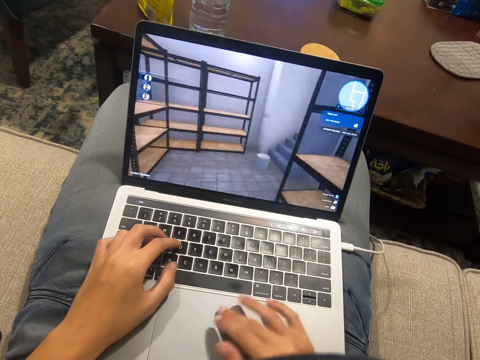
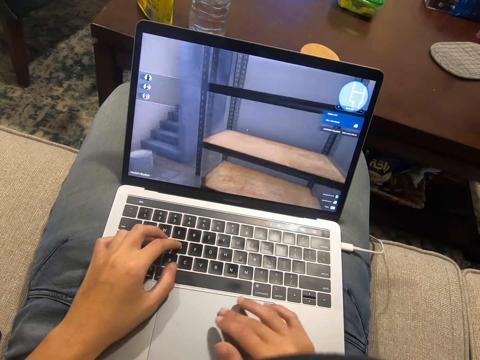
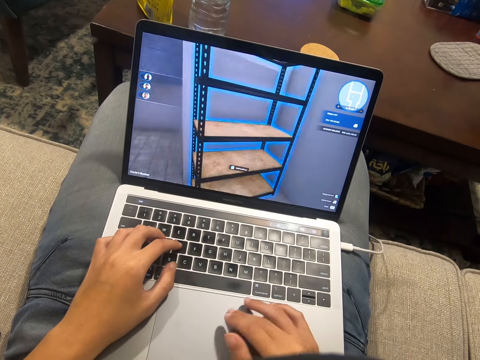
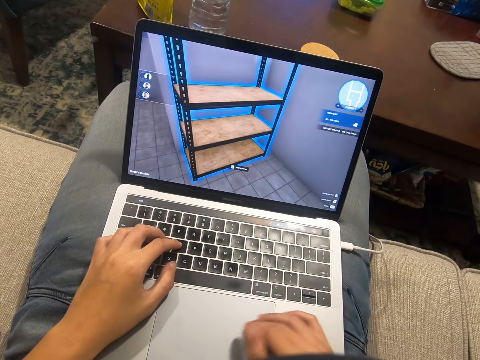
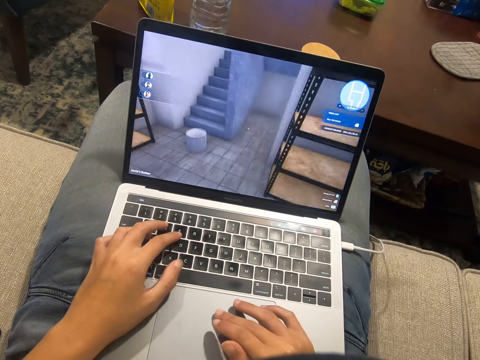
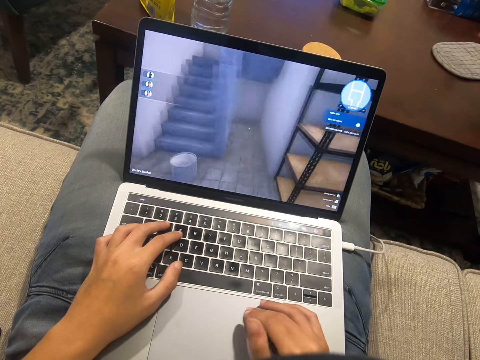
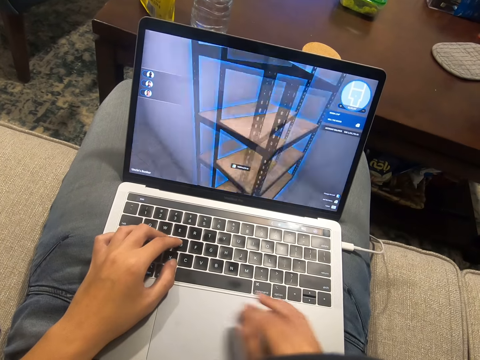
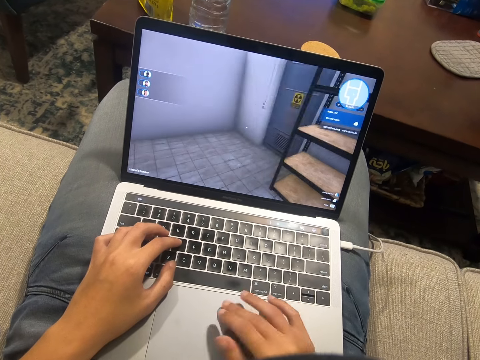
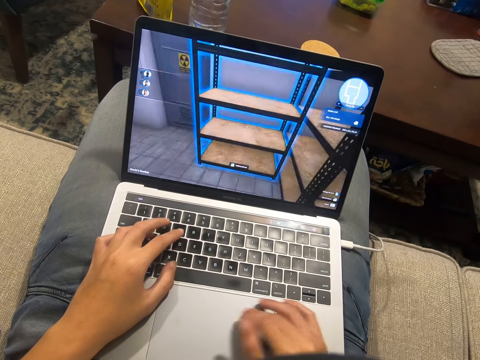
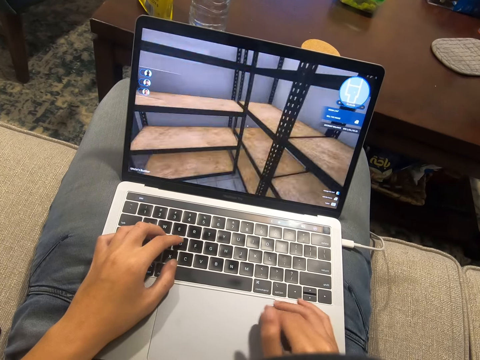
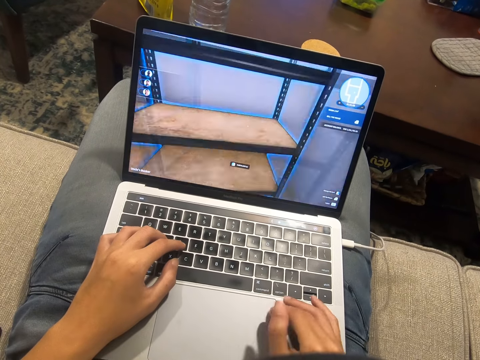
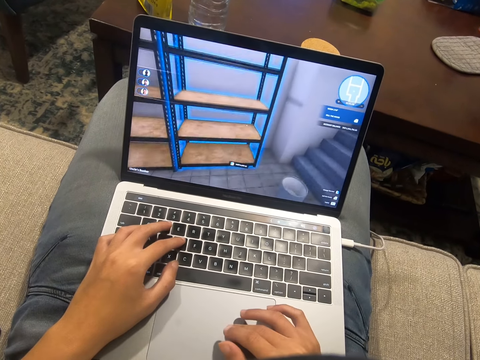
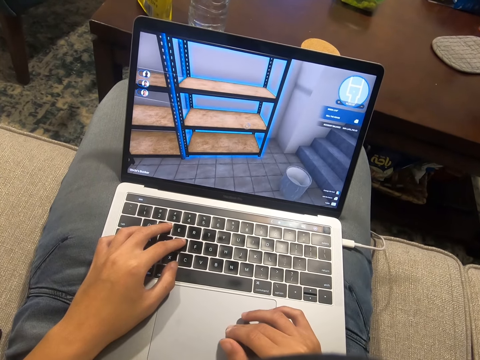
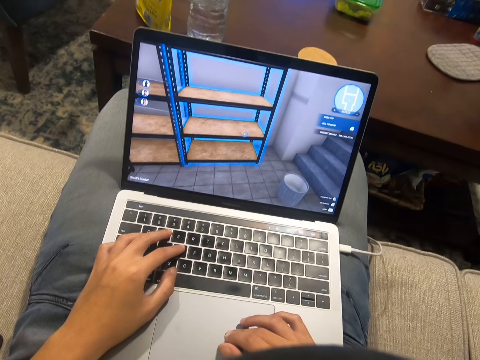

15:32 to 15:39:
The camera wearer scrolls on the laptop.

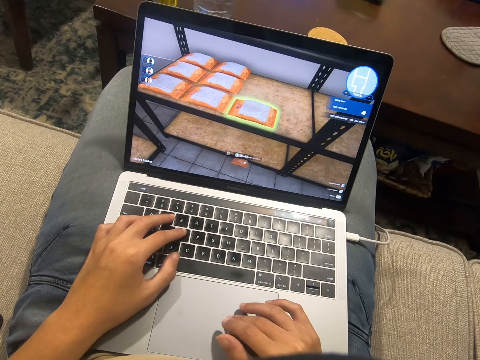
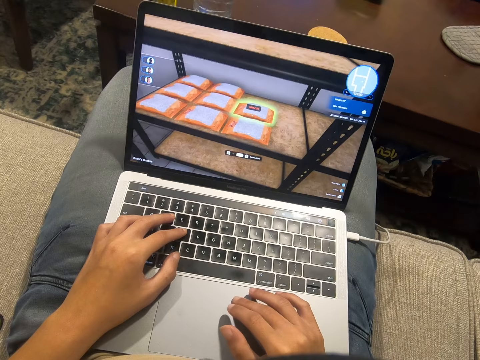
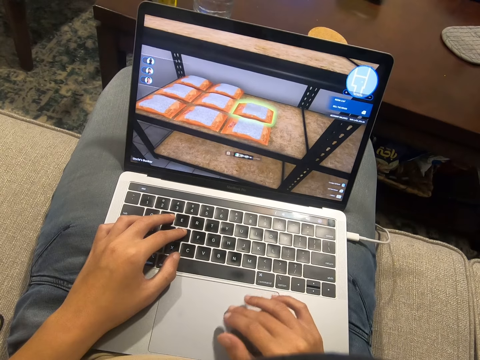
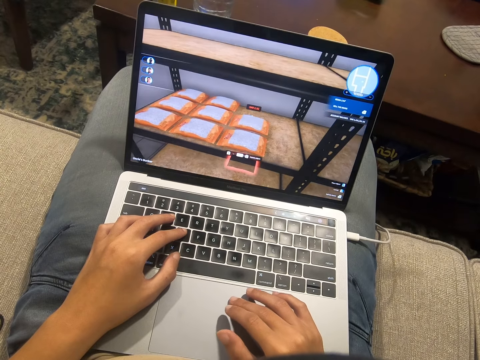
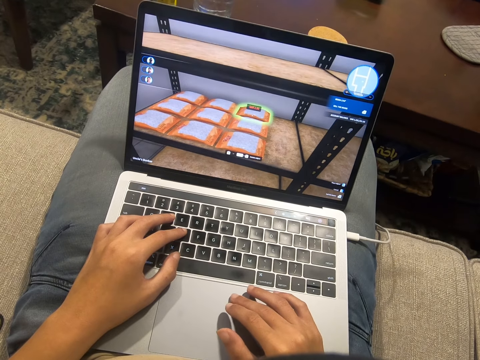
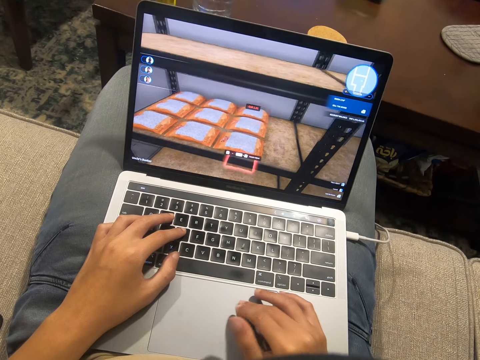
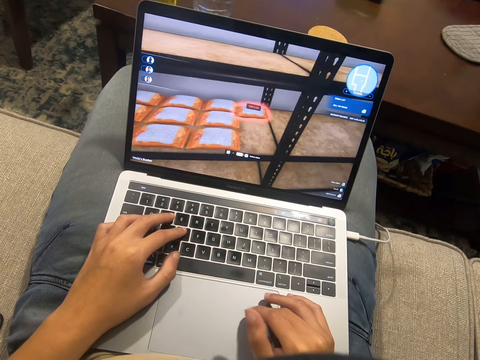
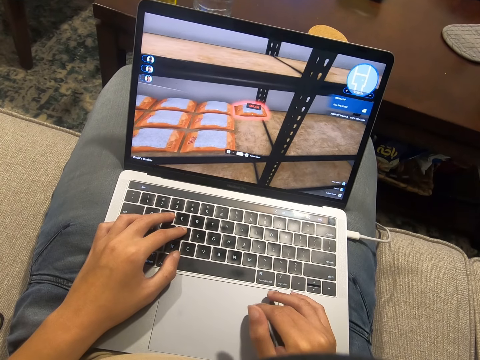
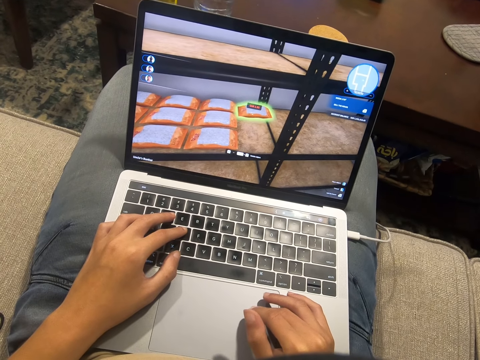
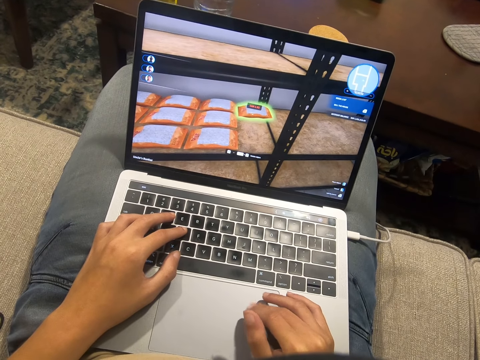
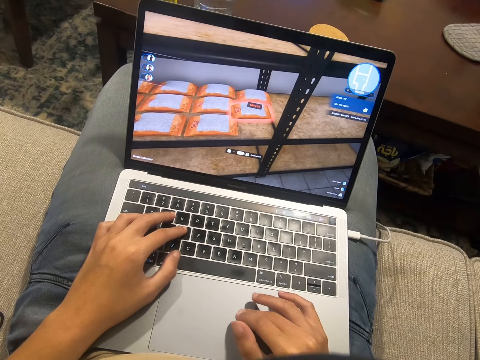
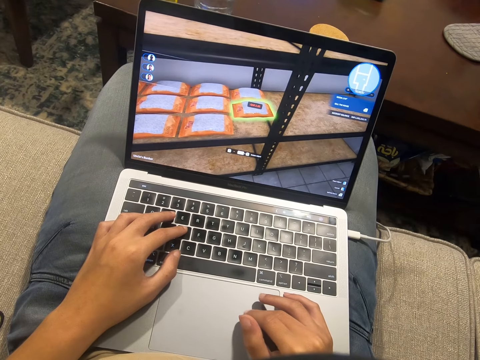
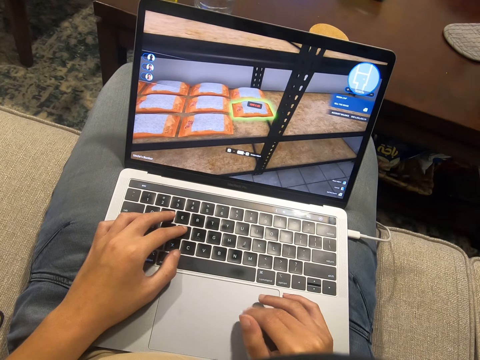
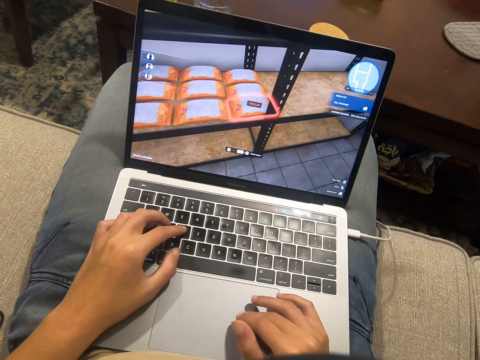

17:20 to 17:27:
The camera wearer uses the laptop.

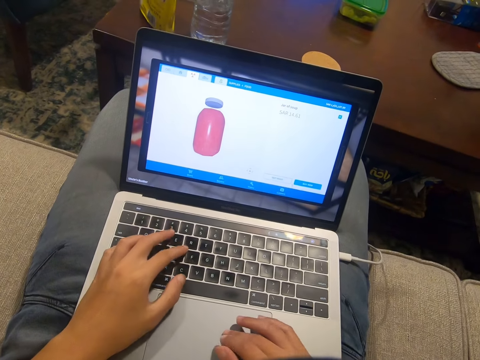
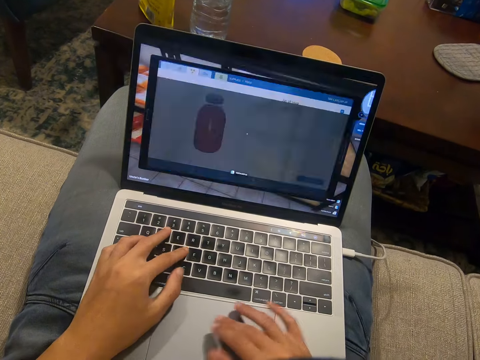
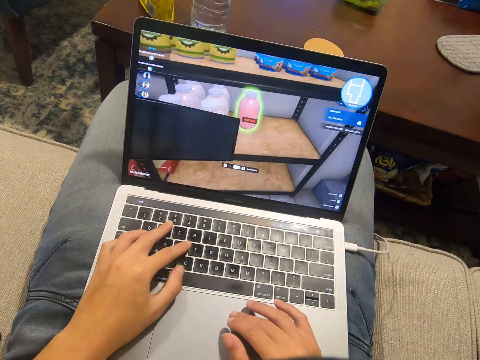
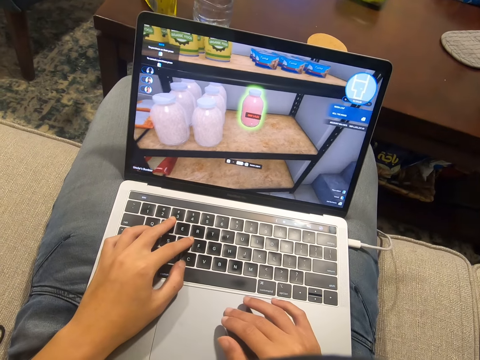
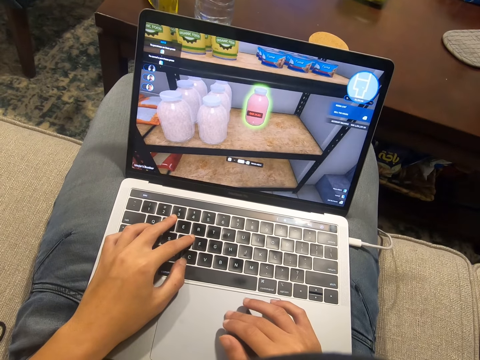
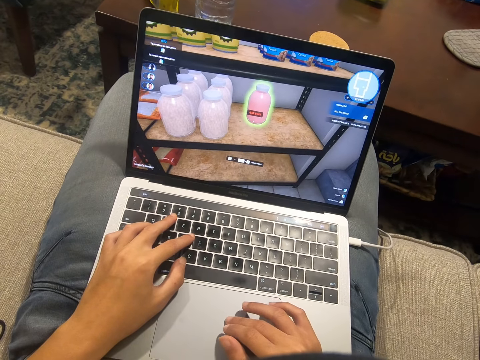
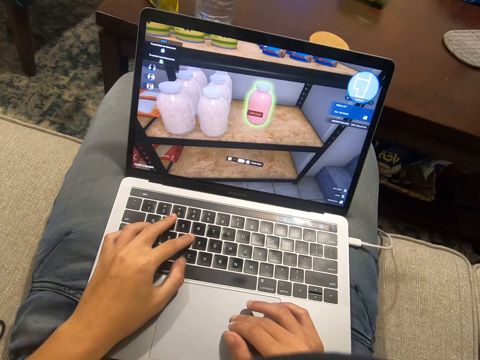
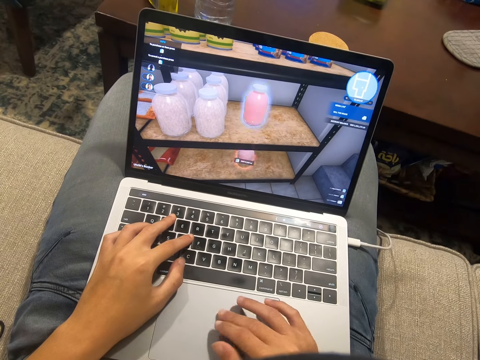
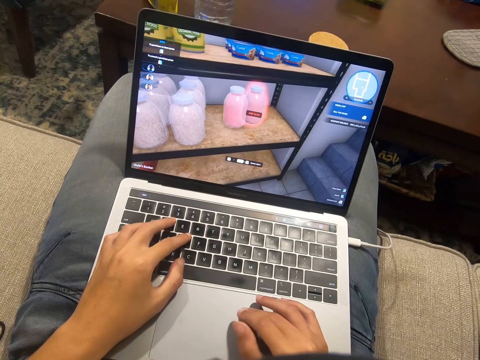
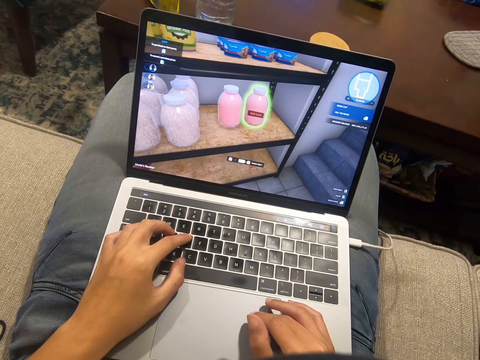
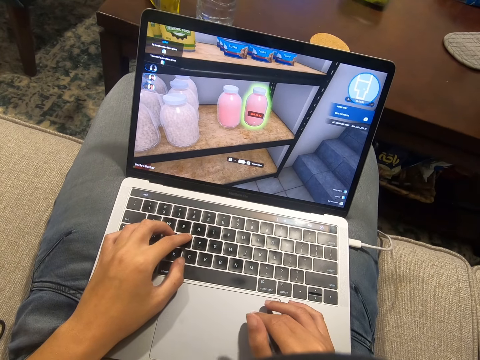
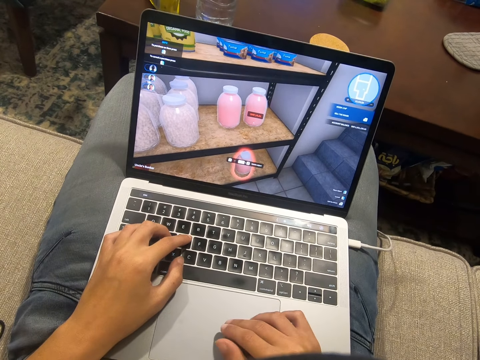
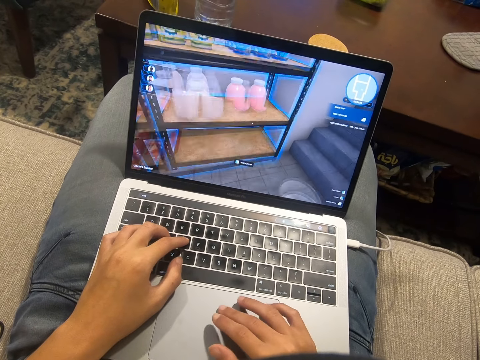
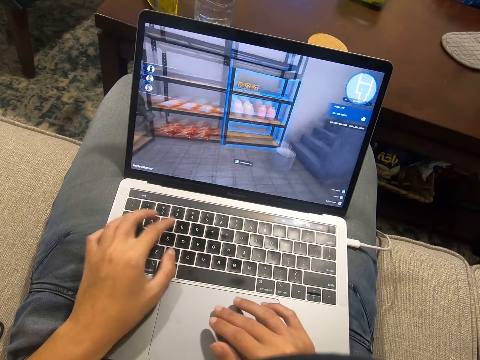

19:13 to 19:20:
The camera wearer presses keys on the keyboard.

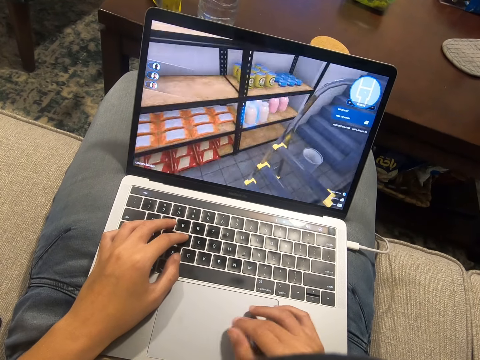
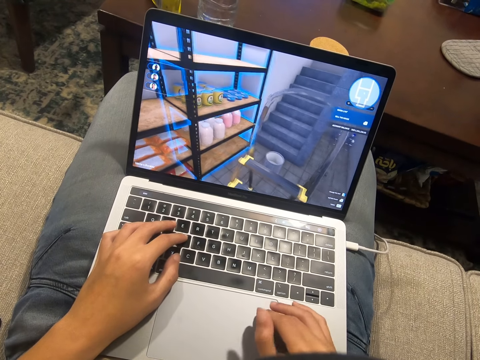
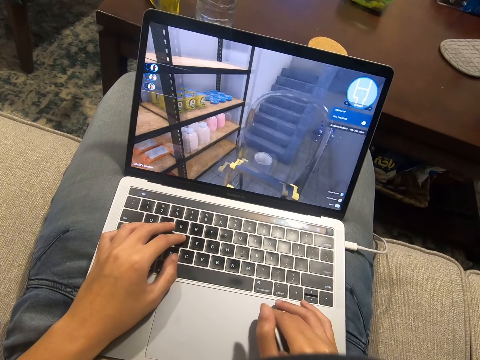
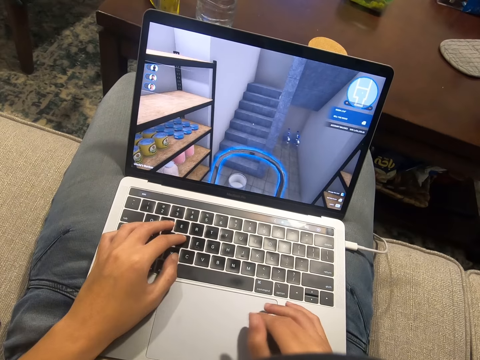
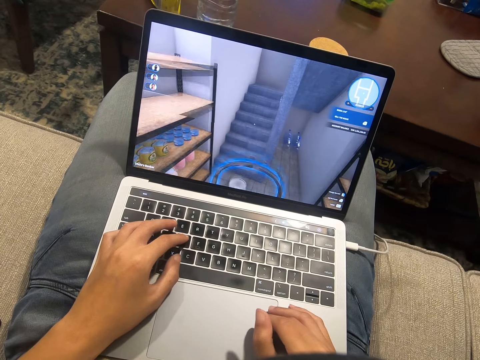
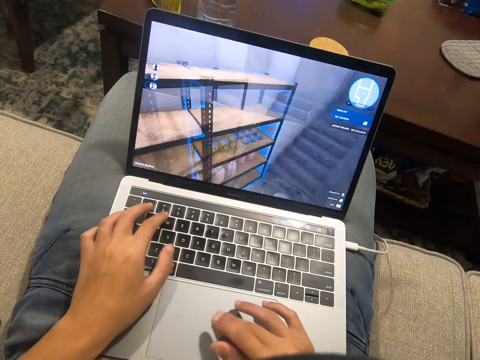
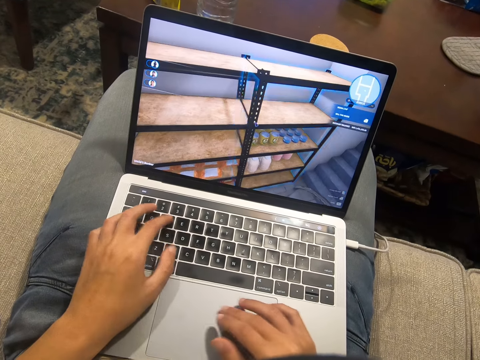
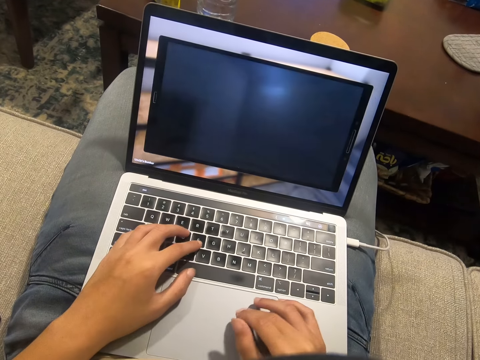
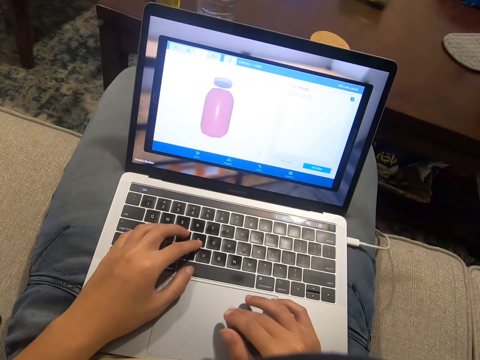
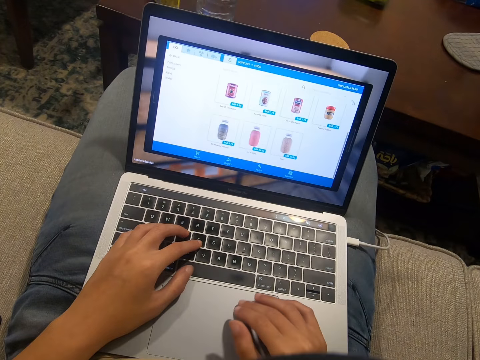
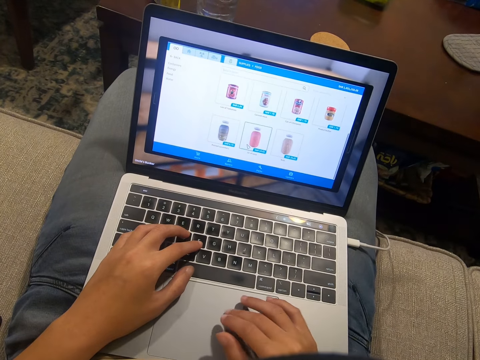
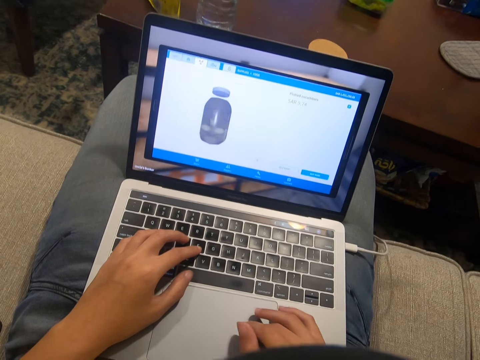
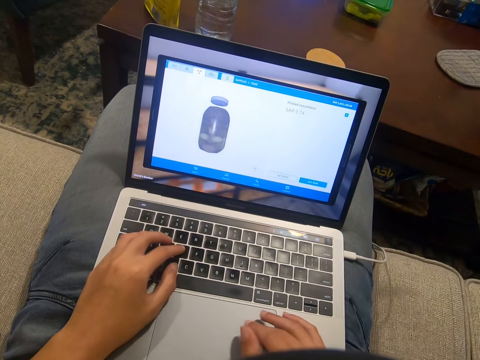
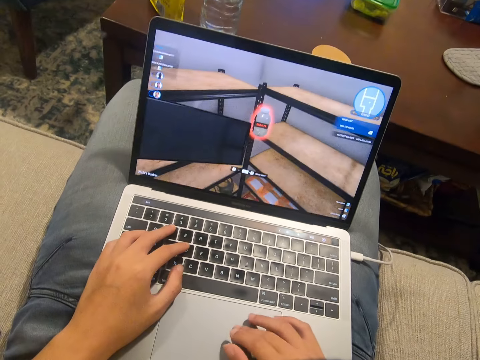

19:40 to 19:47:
The camera wearer scrolls on the laptop.
